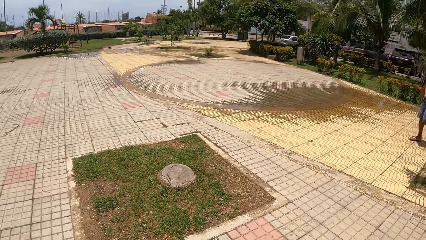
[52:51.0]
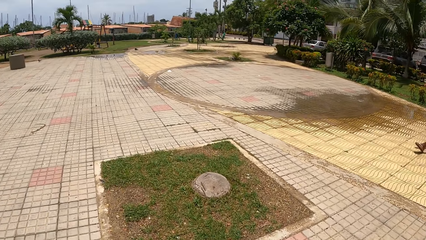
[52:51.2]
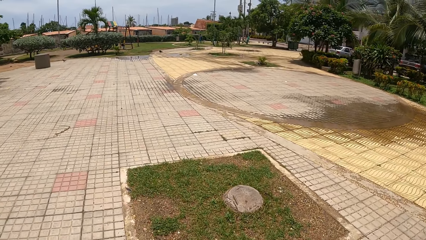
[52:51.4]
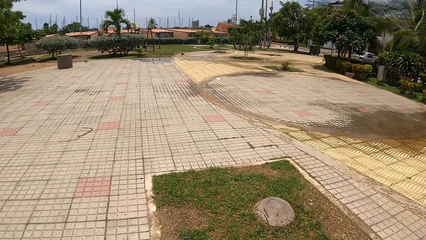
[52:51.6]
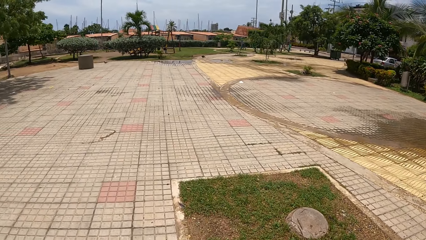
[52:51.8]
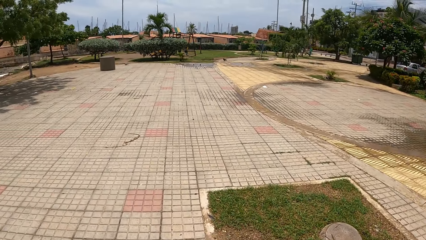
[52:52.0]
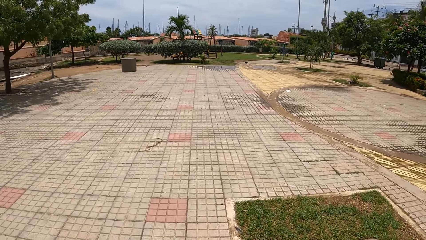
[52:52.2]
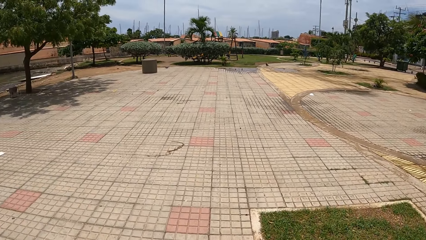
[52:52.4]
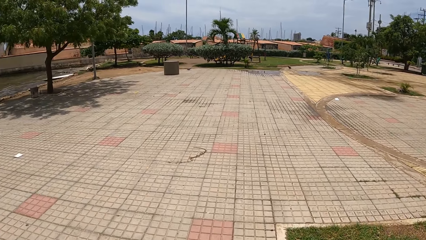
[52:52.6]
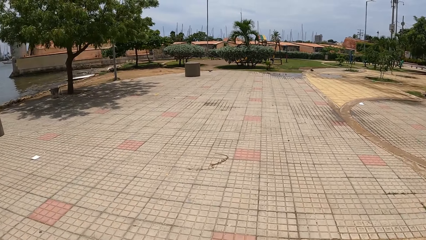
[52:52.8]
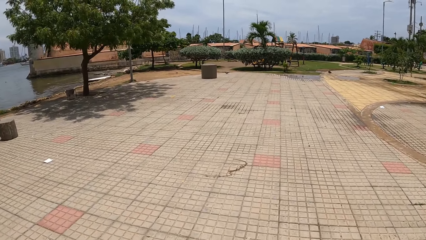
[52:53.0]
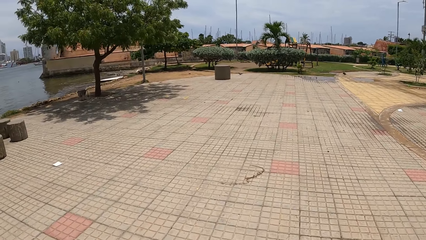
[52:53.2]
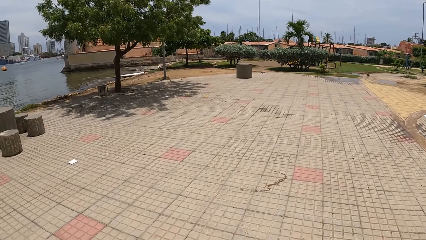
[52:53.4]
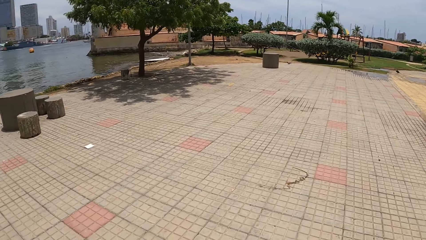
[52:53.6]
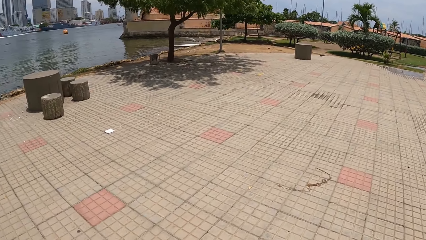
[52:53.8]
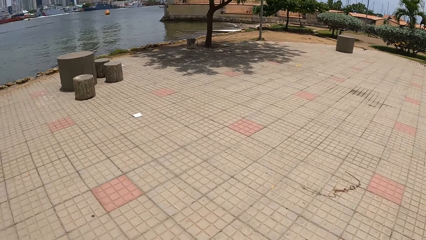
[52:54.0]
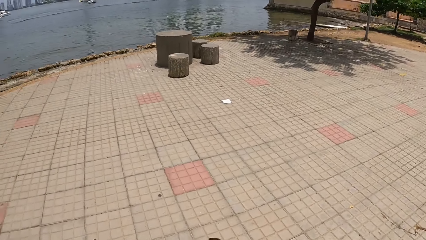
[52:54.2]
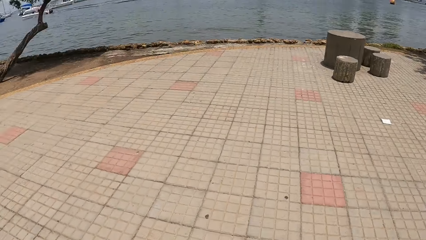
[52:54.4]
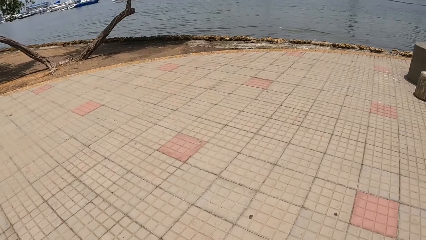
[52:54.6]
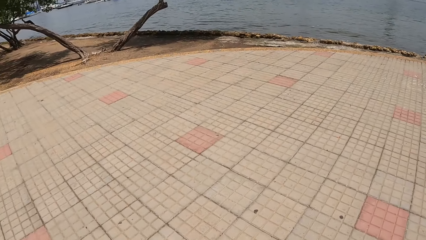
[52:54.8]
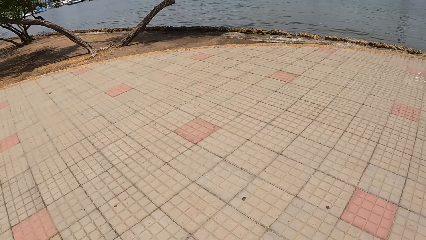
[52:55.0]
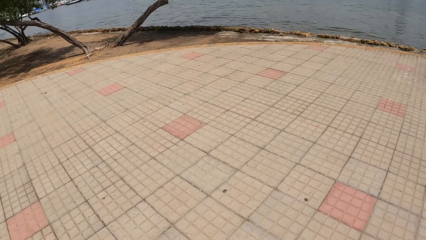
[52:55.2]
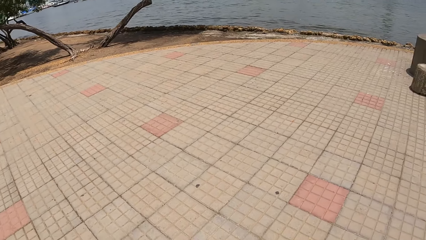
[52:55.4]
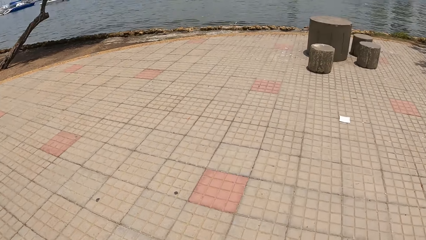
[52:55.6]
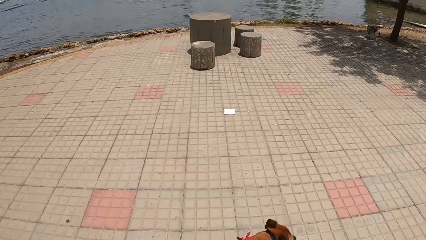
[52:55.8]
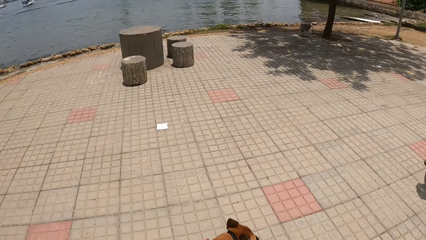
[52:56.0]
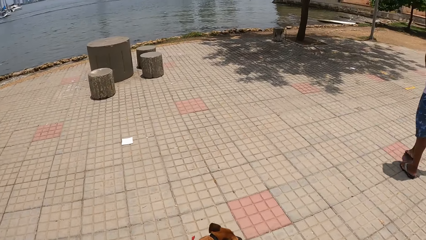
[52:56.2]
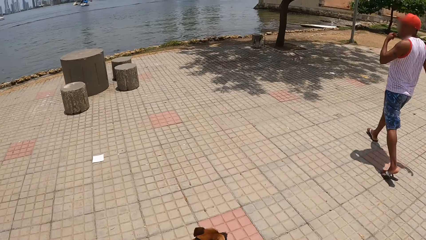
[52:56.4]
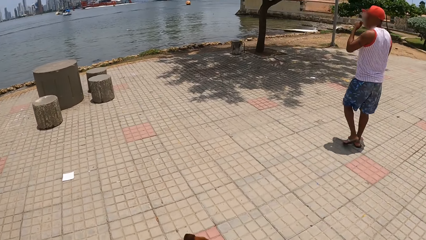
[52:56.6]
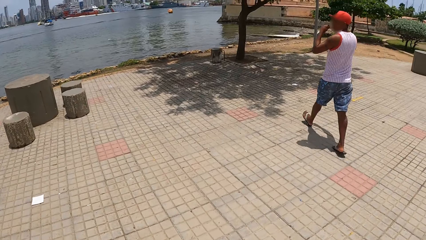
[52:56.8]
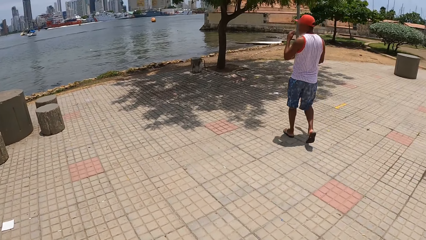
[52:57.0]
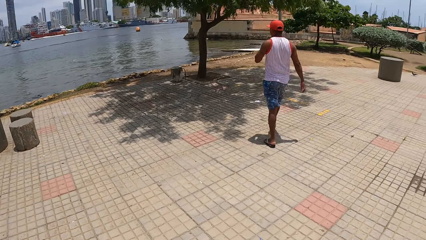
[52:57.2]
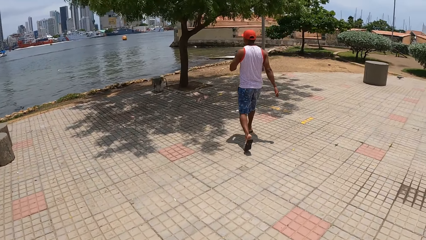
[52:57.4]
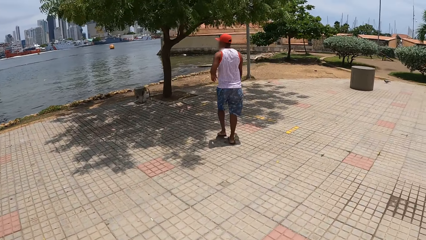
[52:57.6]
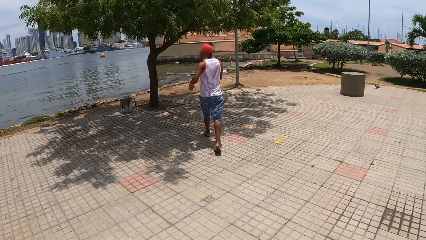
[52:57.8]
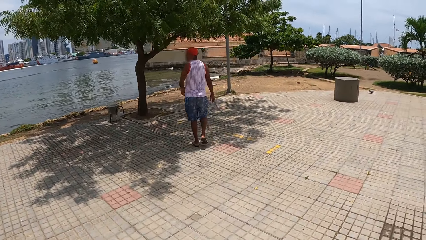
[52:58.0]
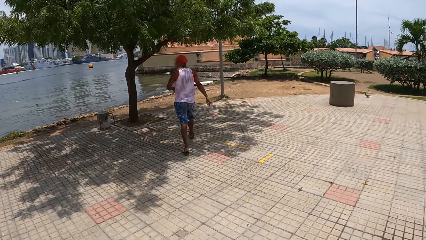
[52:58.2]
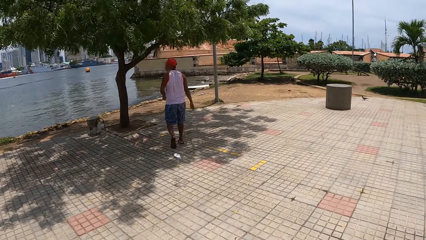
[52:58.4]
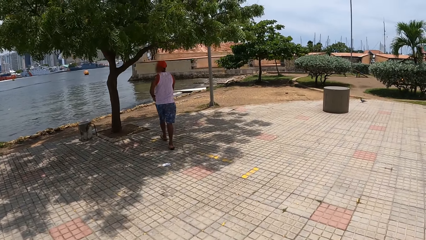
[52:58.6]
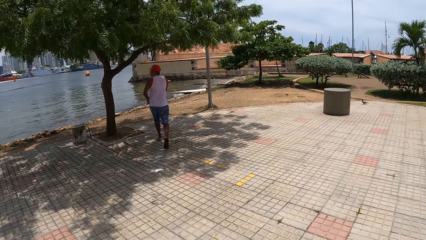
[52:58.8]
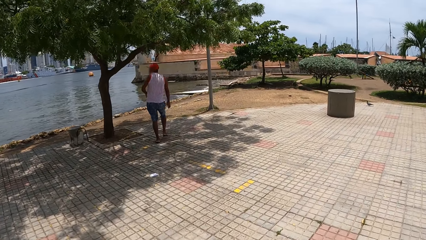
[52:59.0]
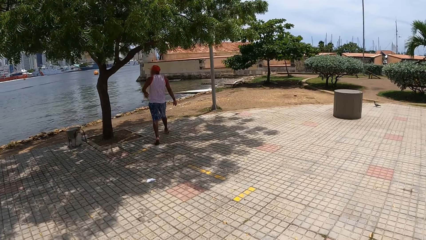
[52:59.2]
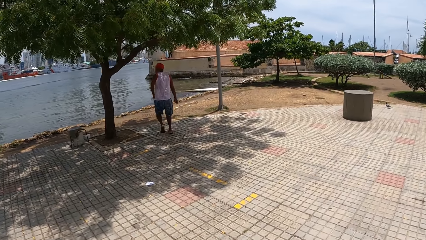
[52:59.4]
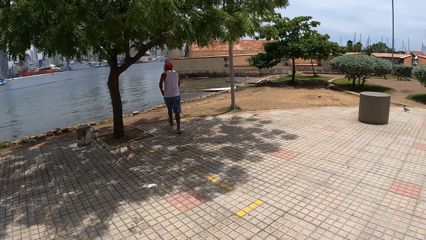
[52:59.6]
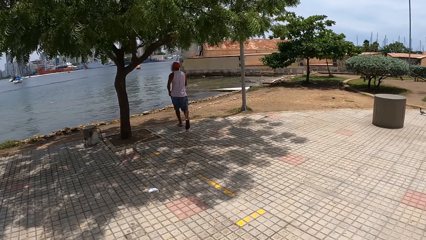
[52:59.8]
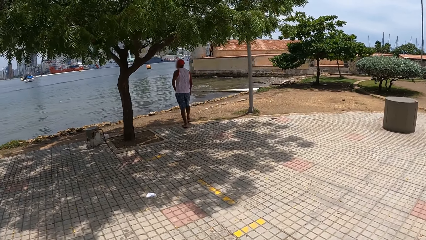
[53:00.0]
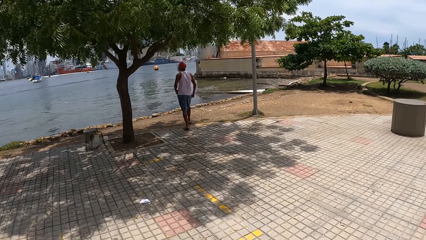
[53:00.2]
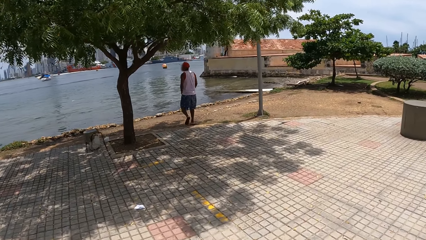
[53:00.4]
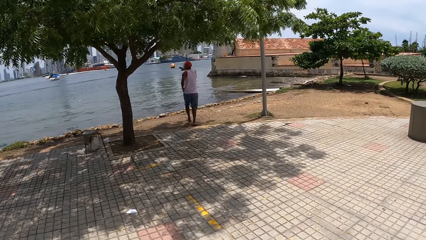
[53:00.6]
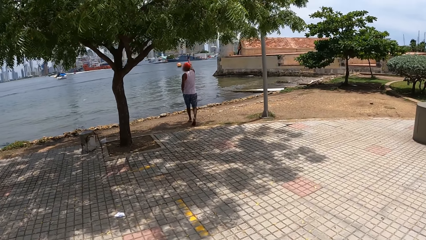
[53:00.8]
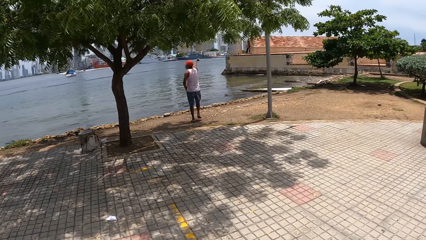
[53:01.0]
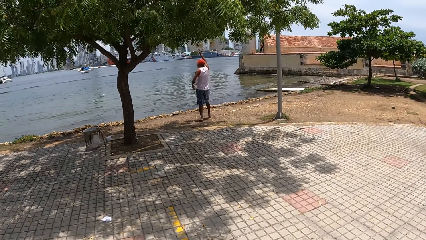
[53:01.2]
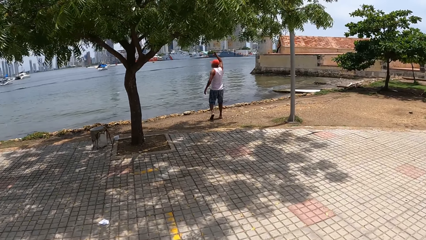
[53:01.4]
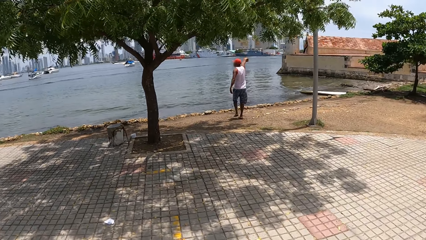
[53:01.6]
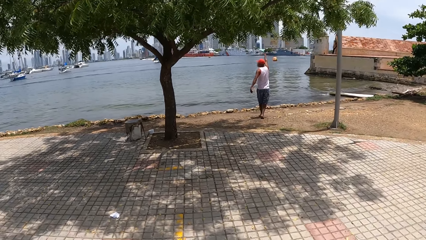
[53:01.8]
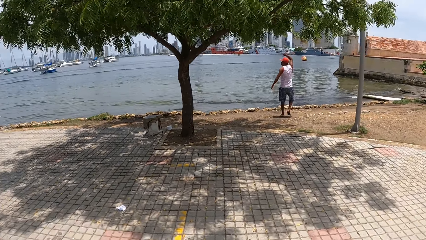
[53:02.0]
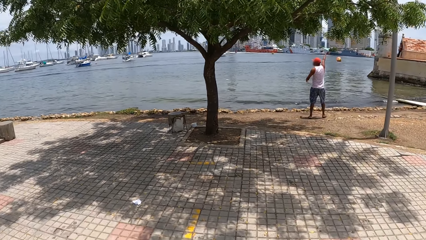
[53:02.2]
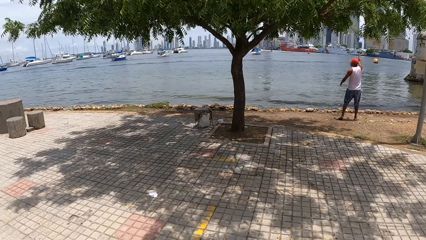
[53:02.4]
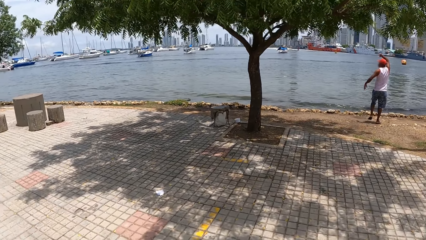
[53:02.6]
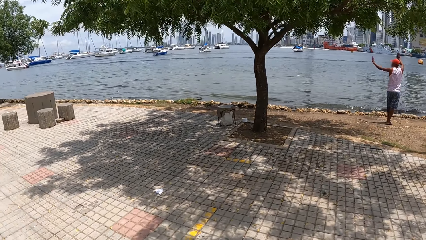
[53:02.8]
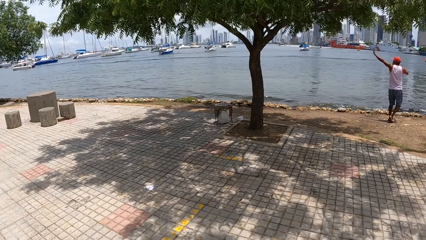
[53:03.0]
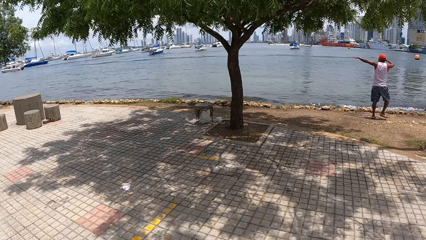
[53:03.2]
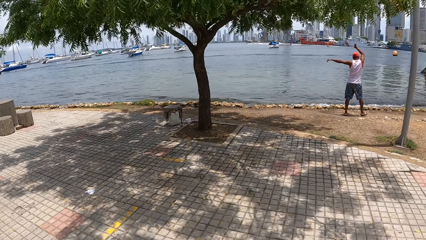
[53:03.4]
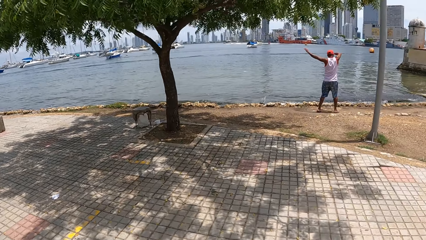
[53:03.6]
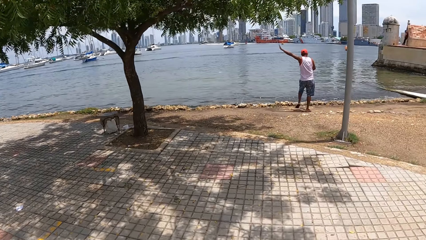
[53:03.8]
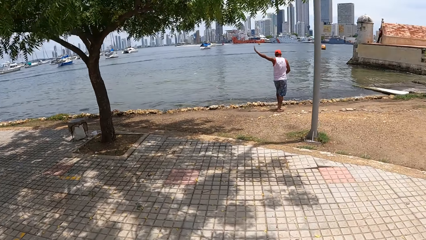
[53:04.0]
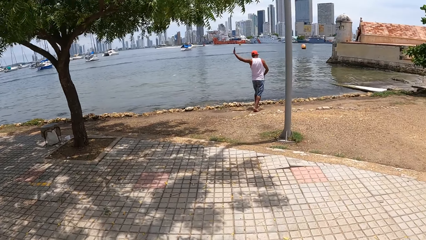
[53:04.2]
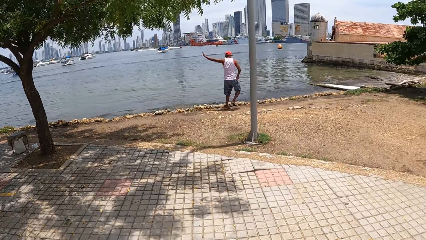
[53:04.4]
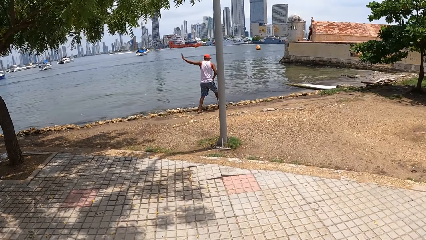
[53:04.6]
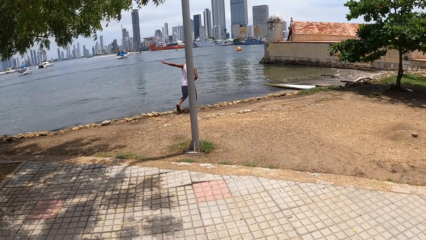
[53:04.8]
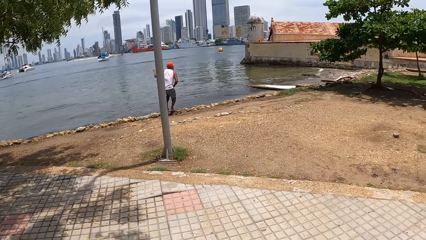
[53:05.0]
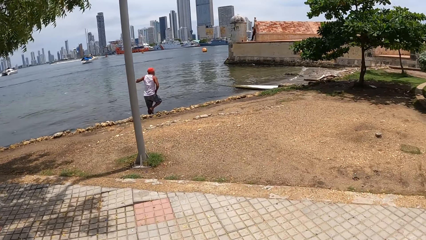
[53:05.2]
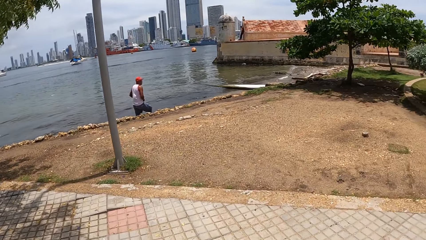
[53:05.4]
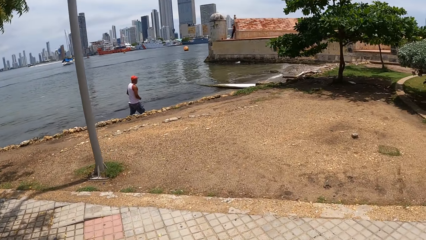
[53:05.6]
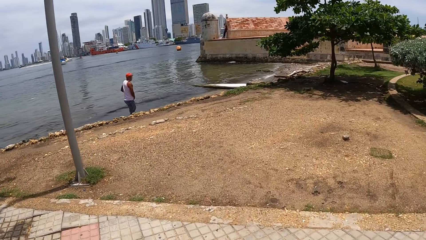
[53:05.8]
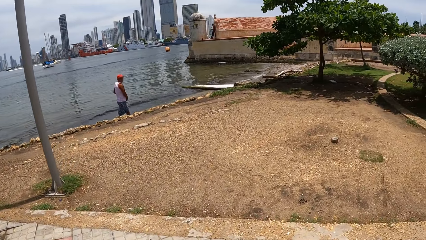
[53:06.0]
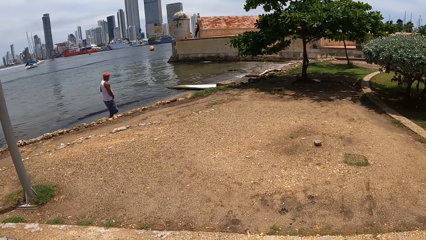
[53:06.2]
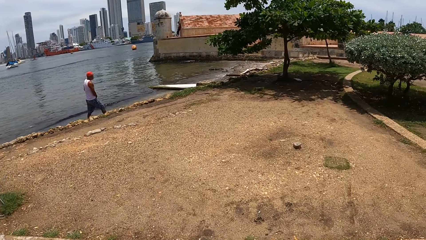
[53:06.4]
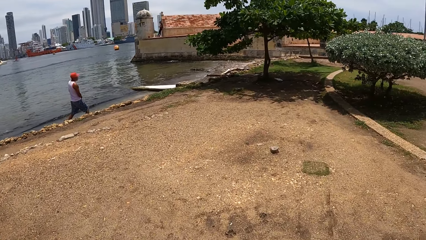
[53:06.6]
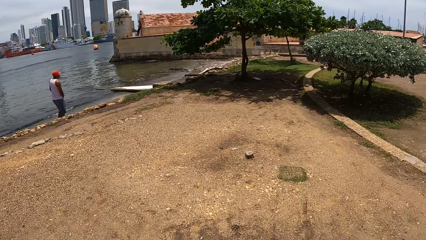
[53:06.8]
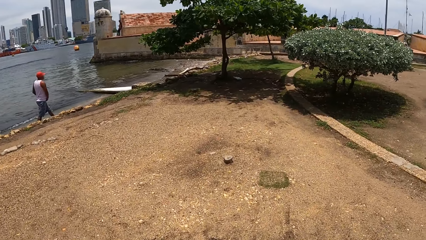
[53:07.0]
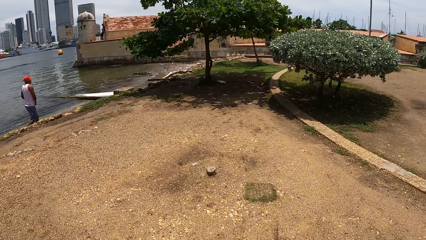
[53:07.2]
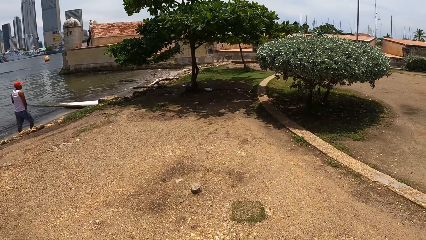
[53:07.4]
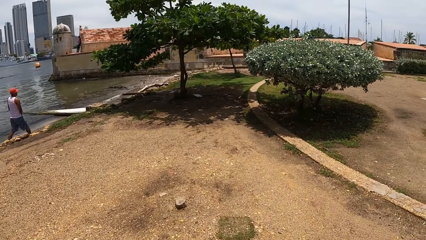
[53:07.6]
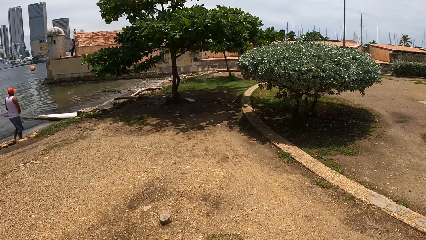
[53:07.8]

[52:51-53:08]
The camera wearer looks around.
